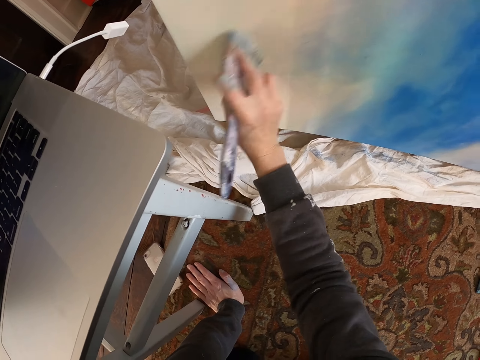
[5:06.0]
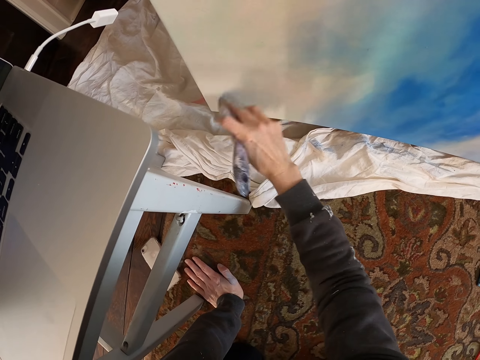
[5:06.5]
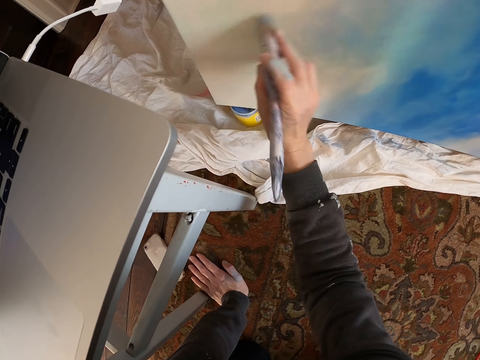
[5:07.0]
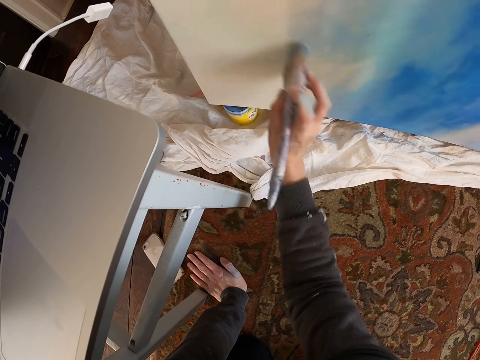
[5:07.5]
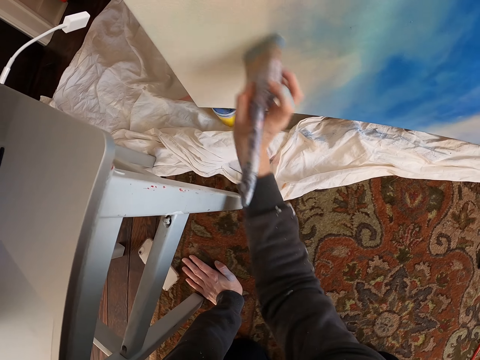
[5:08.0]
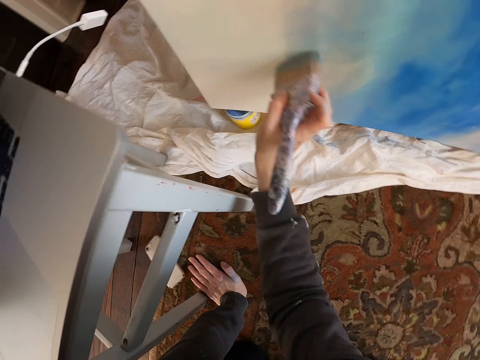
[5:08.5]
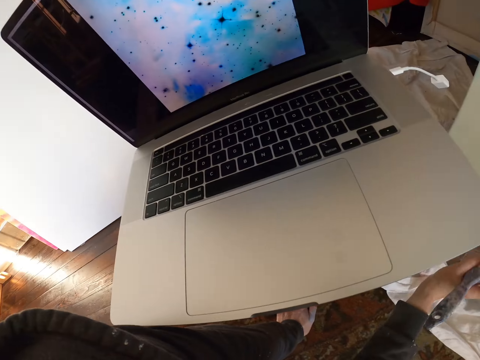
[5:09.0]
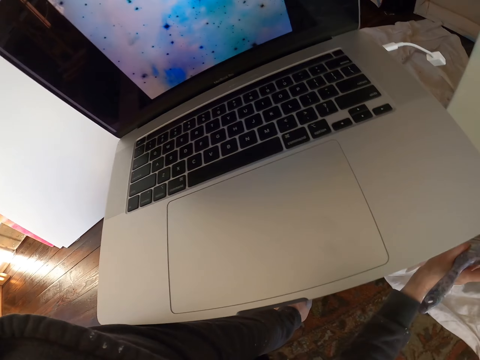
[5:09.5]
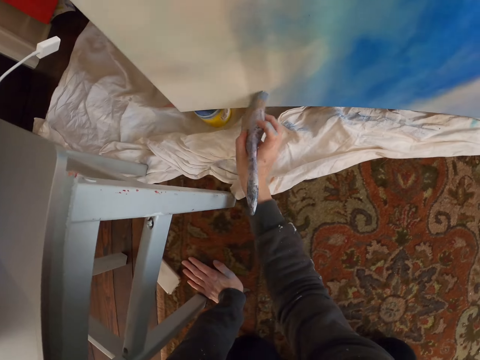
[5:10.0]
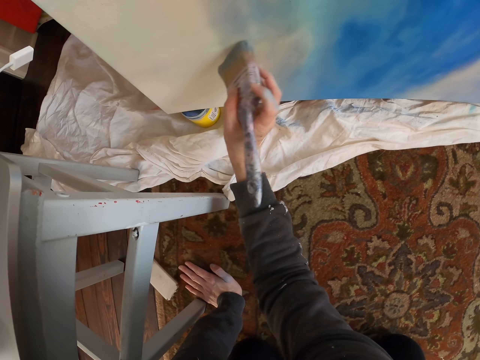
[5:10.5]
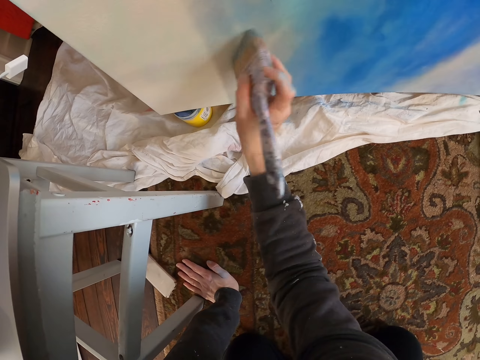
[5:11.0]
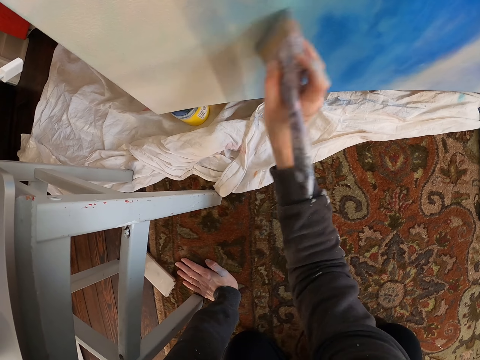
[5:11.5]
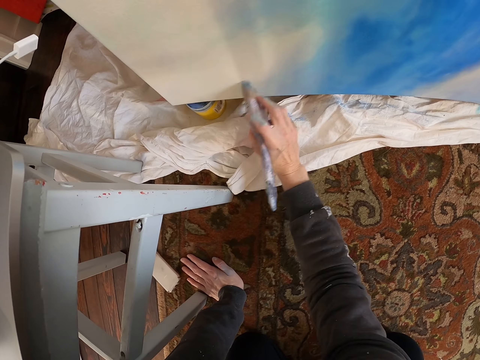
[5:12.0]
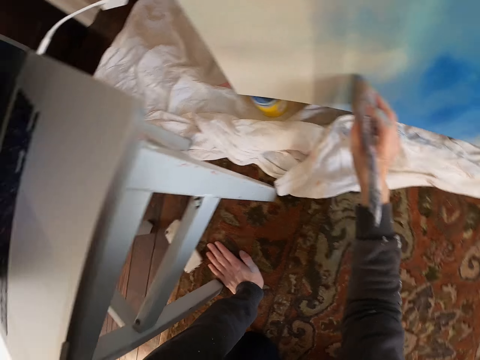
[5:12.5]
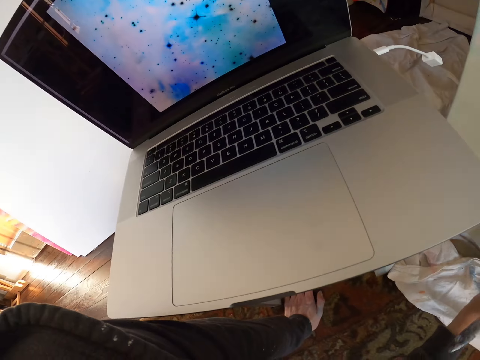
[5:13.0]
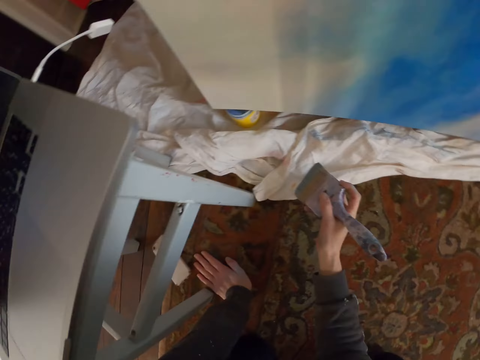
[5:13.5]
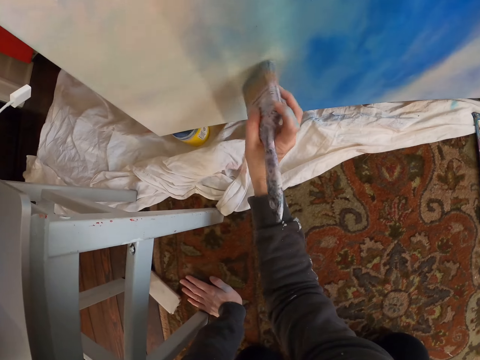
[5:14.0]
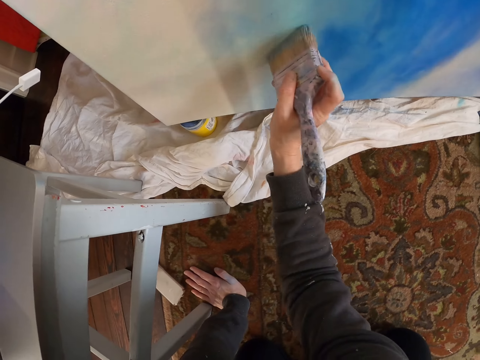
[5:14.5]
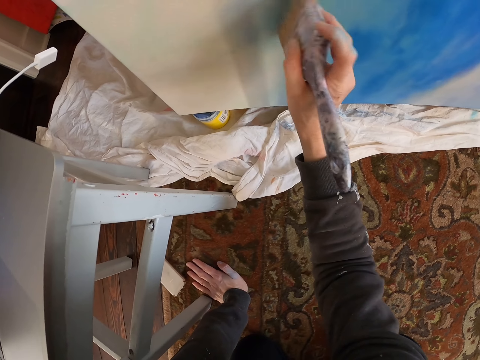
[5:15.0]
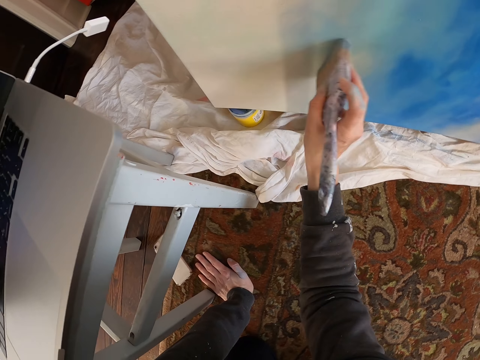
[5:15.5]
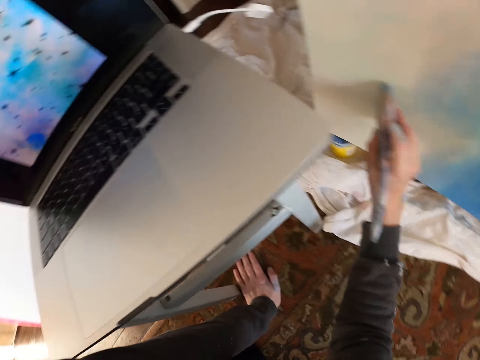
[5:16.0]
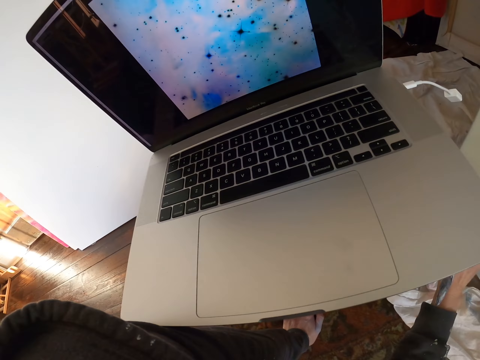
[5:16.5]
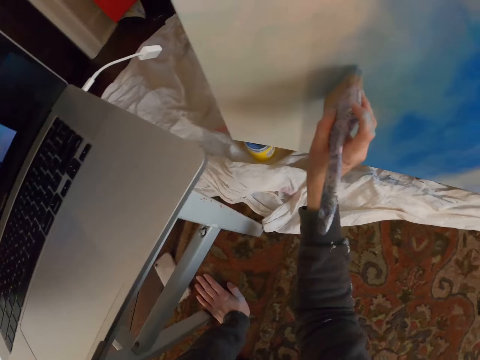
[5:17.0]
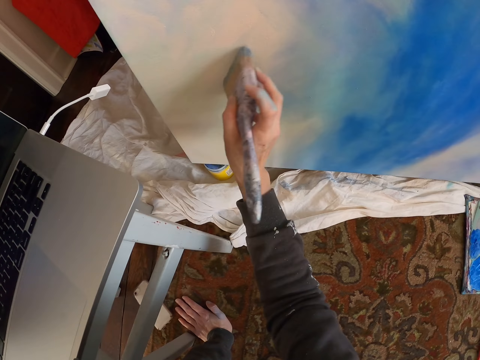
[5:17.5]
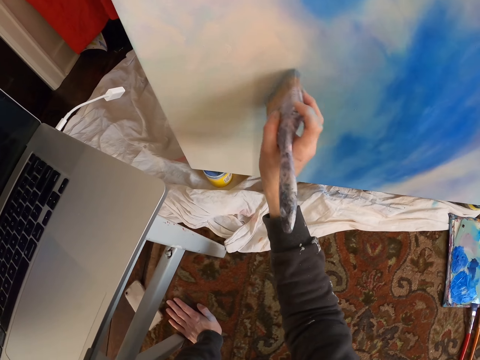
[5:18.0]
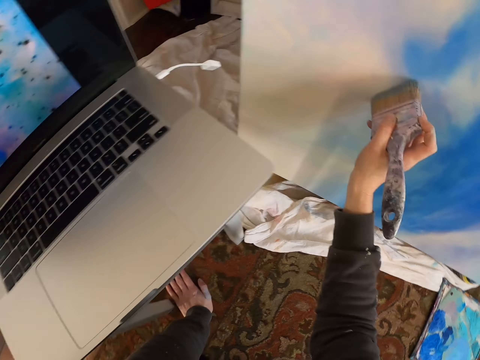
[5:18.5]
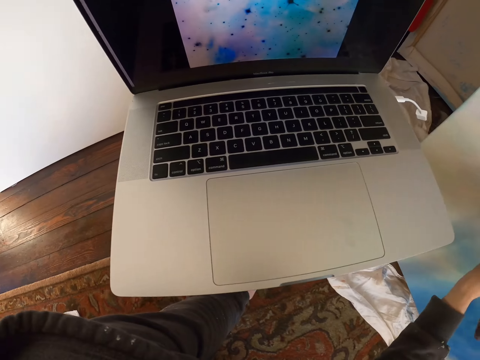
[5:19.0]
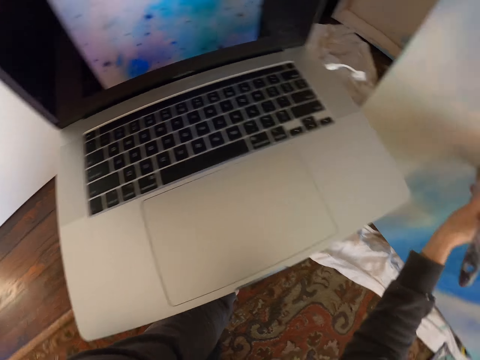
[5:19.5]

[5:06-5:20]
The camera wearer stares at the laptop. They paint the painting with the brush.

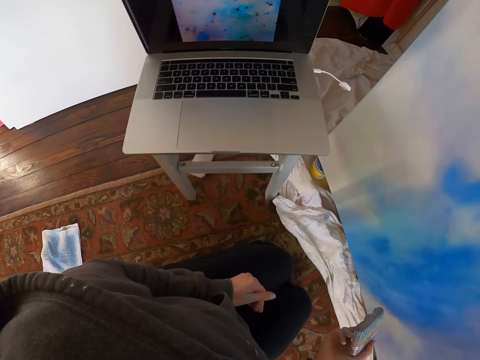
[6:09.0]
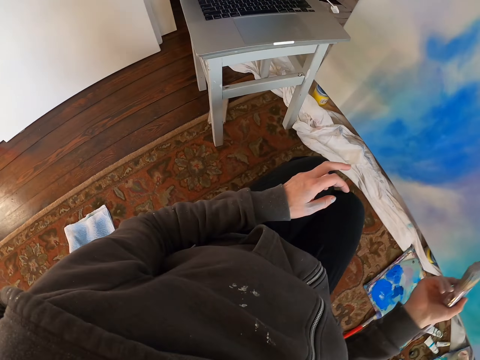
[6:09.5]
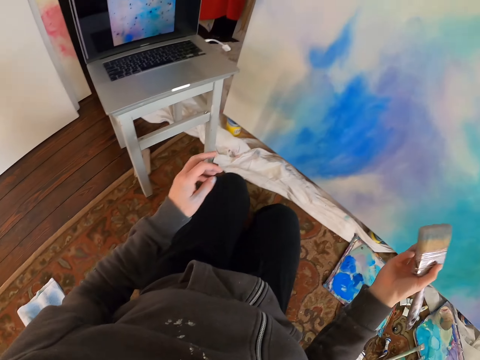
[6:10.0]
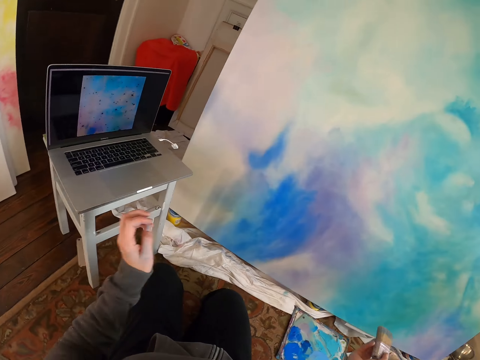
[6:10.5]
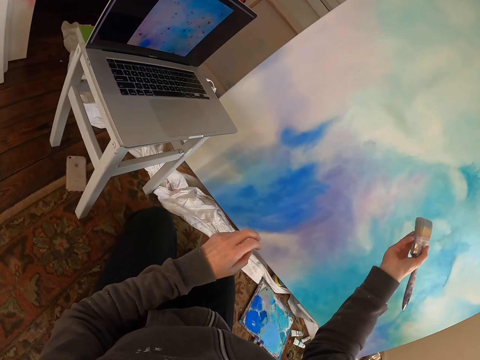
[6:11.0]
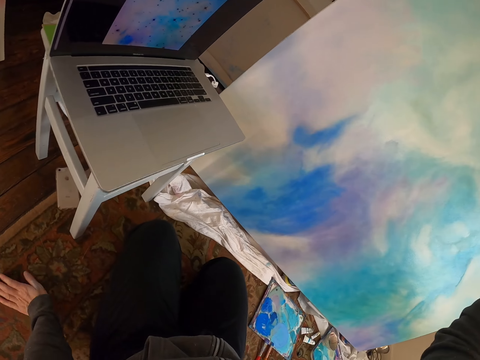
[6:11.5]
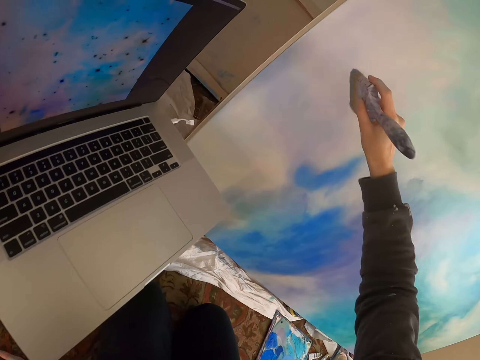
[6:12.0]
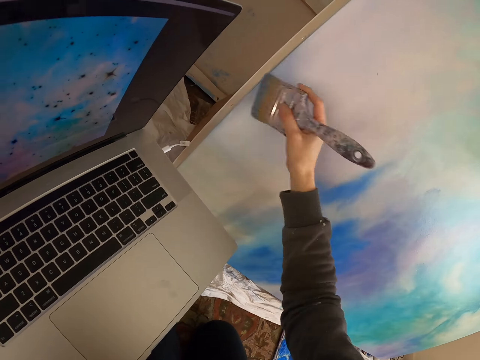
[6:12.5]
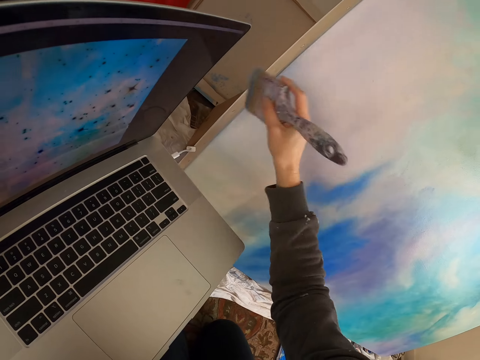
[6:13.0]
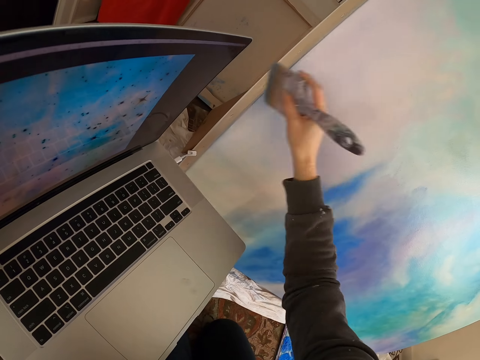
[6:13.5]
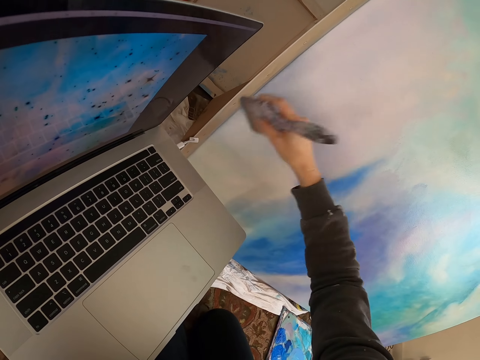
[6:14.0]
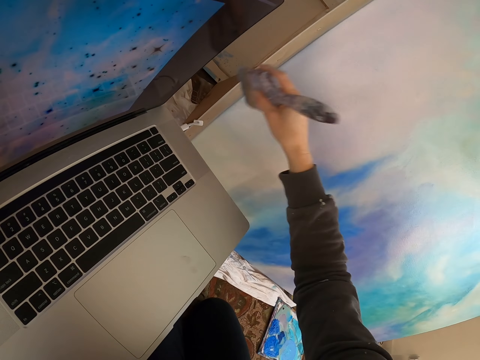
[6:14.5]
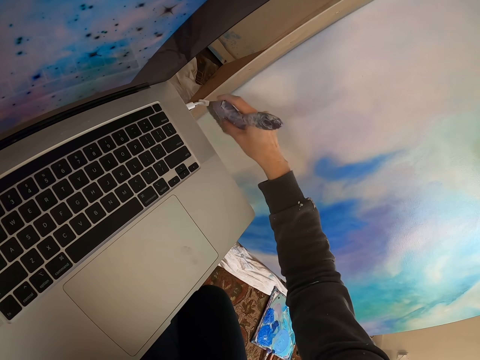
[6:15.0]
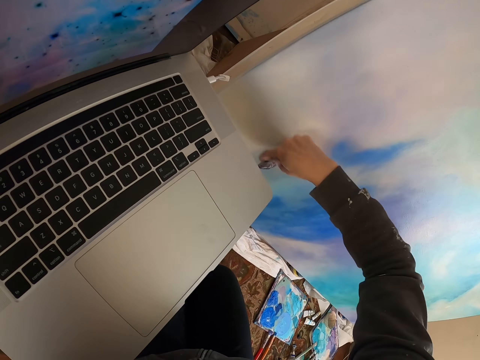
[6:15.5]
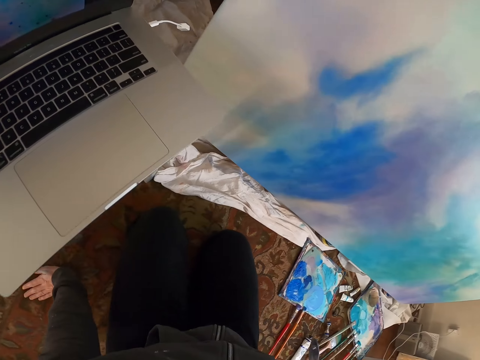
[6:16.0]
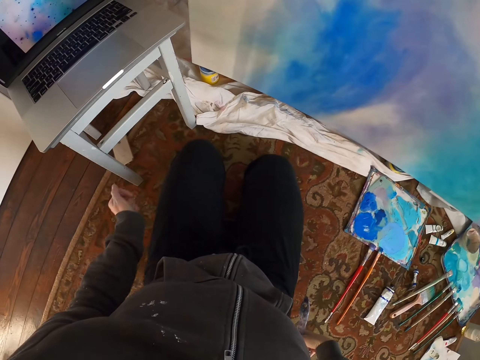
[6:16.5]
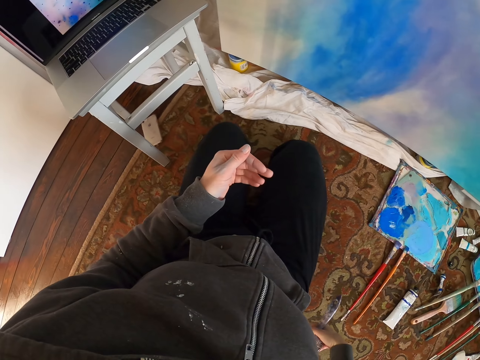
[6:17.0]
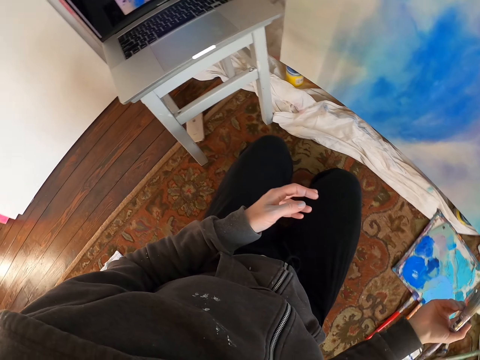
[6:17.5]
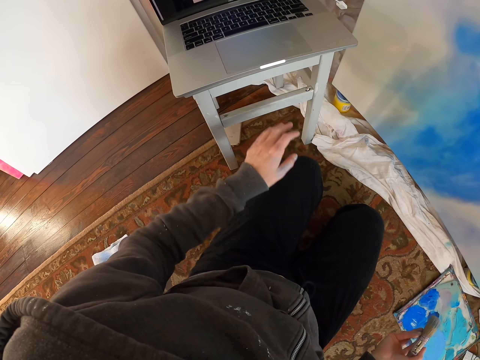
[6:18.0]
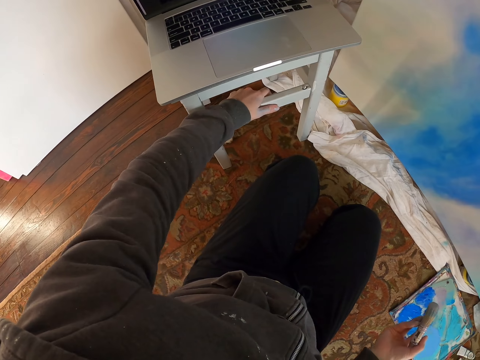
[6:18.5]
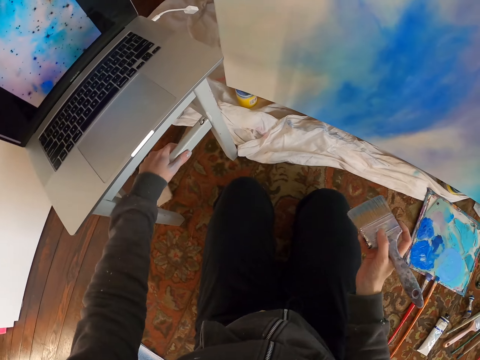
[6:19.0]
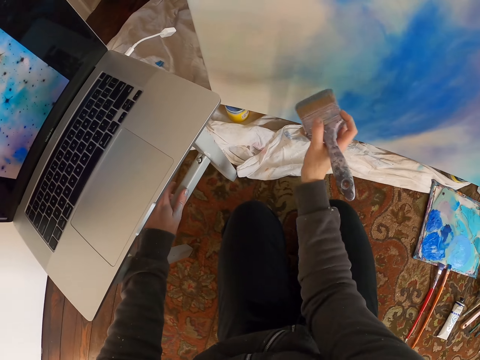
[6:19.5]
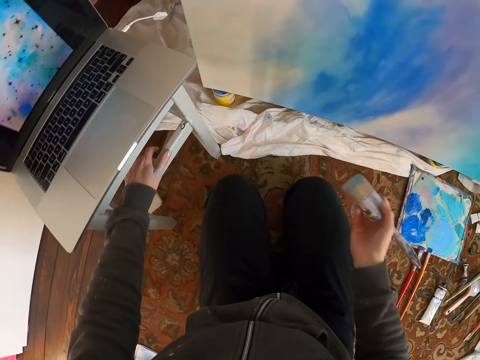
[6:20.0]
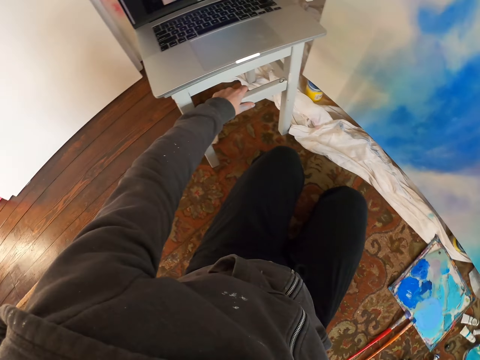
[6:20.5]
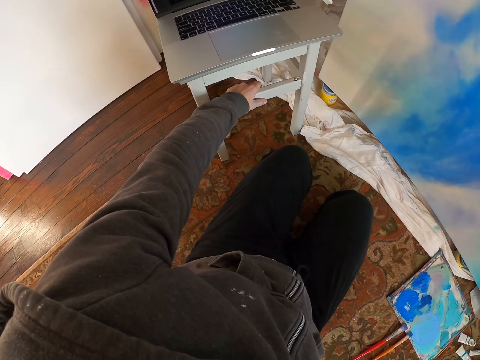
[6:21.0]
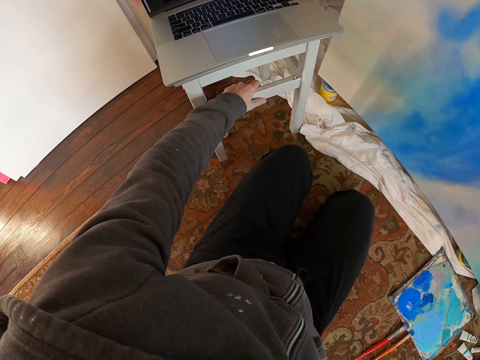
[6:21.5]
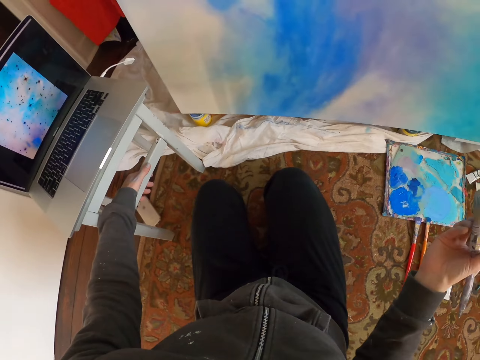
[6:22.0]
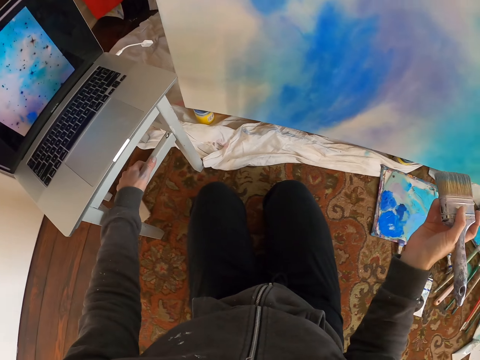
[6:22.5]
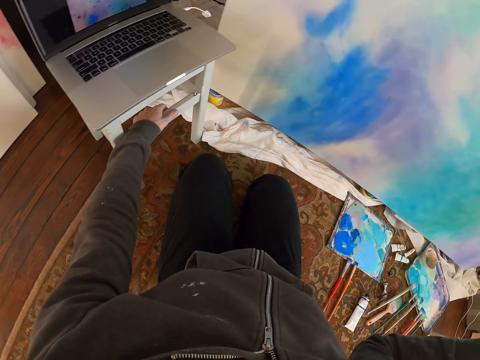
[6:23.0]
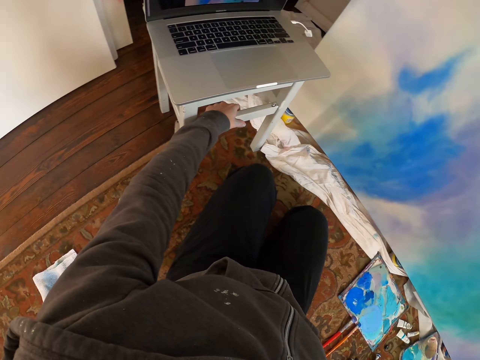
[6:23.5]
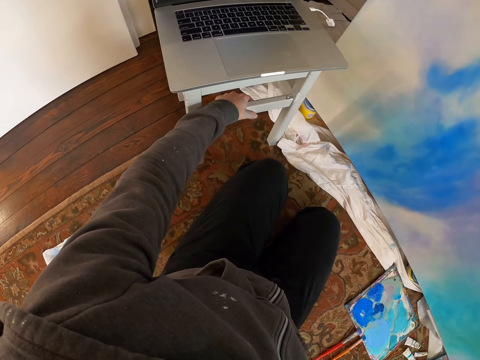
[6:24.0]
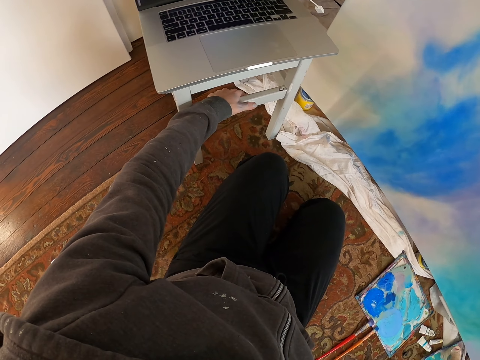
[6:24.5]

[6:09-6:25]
The camera wearer stares at the painting. They paint the painting with the brush. They stare at the painting.
